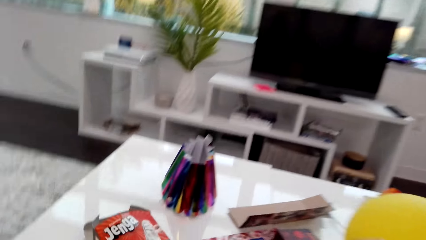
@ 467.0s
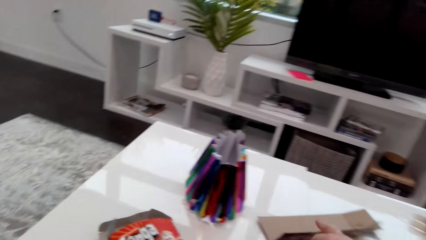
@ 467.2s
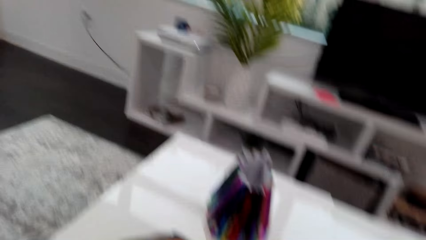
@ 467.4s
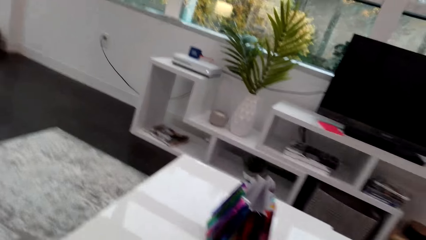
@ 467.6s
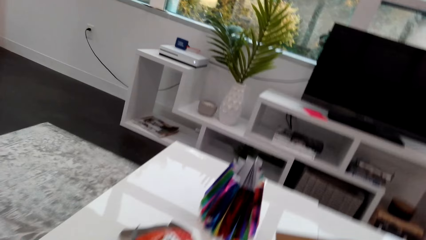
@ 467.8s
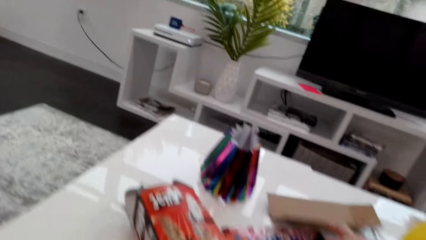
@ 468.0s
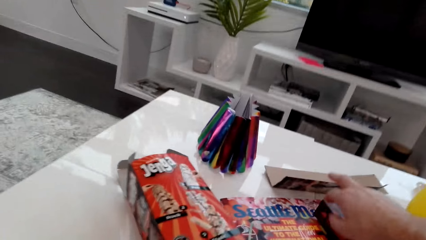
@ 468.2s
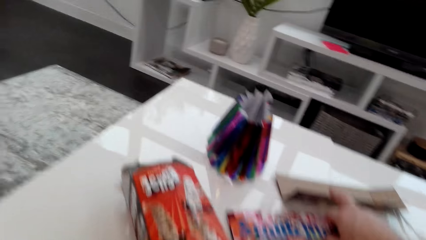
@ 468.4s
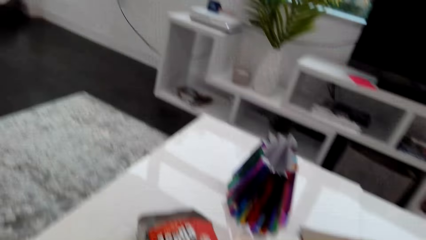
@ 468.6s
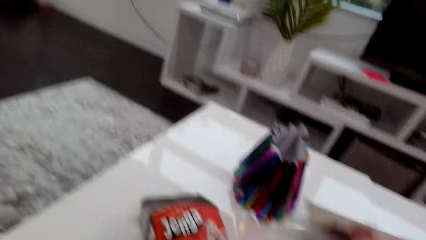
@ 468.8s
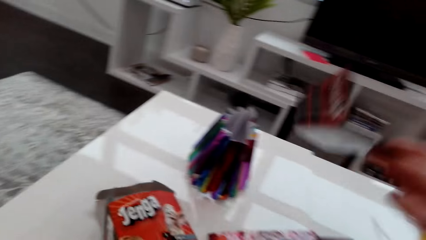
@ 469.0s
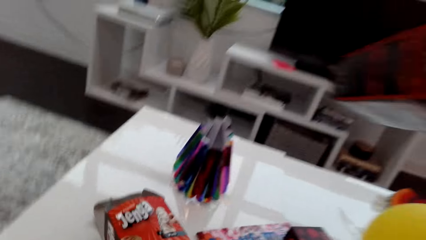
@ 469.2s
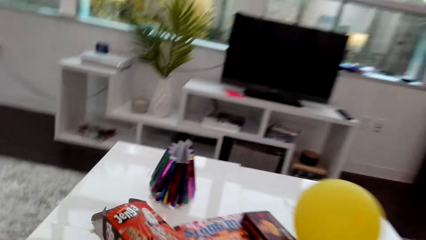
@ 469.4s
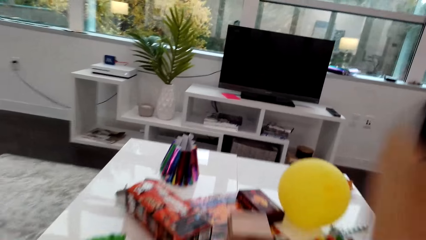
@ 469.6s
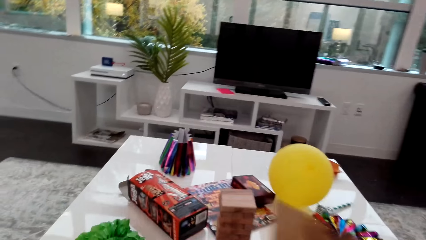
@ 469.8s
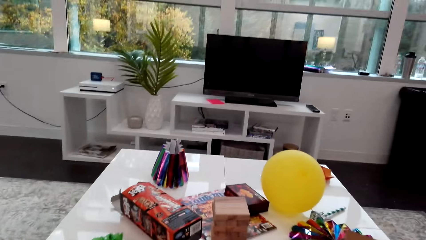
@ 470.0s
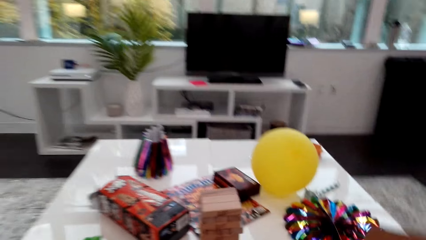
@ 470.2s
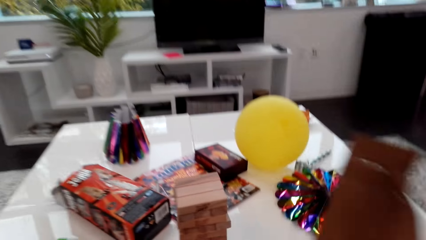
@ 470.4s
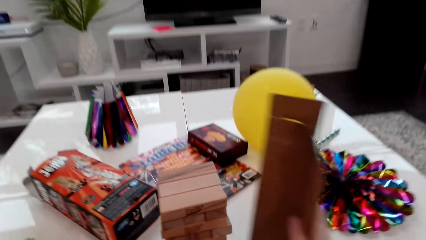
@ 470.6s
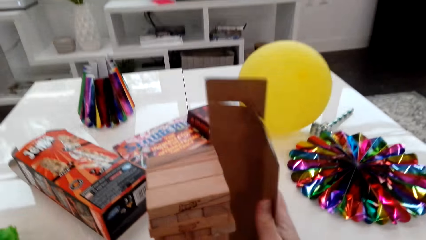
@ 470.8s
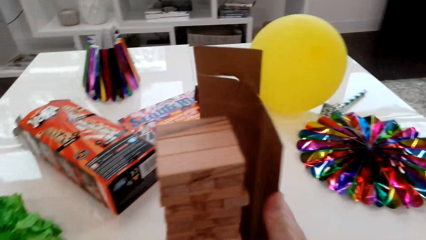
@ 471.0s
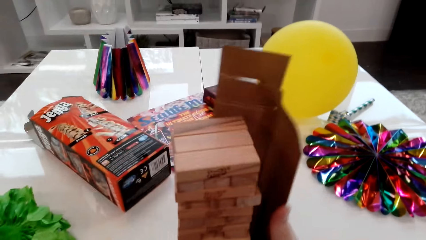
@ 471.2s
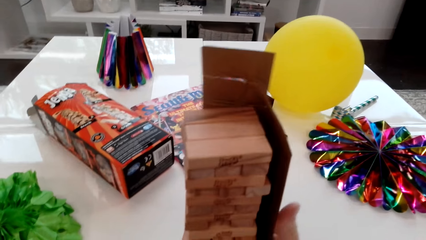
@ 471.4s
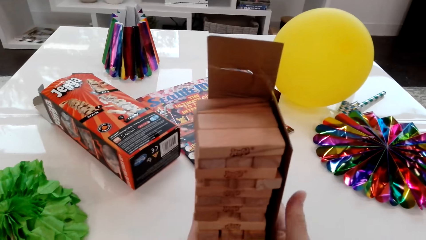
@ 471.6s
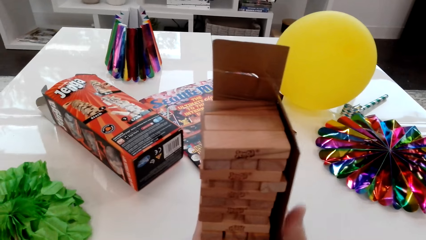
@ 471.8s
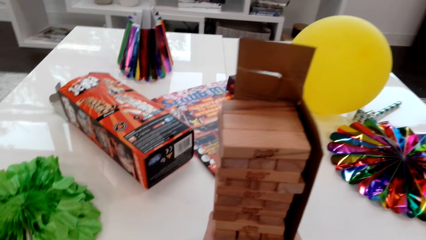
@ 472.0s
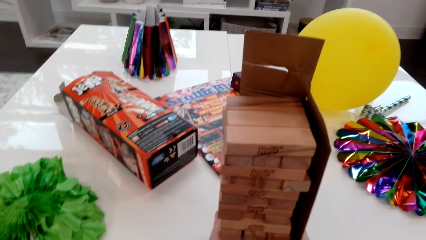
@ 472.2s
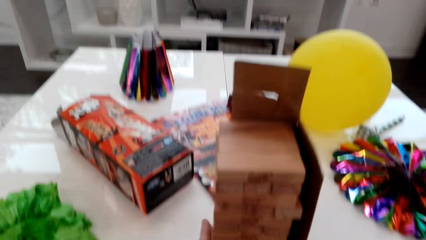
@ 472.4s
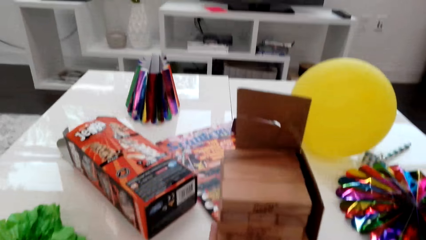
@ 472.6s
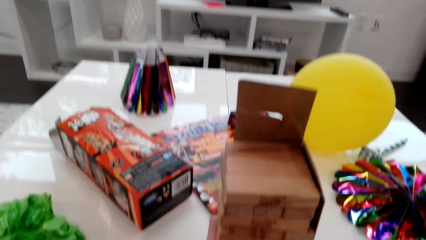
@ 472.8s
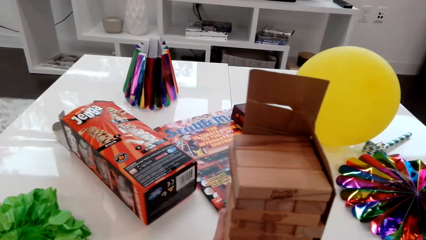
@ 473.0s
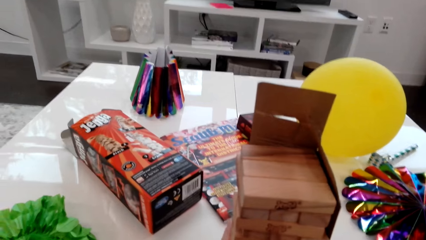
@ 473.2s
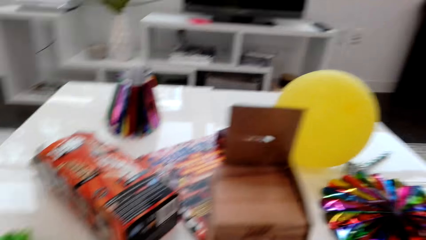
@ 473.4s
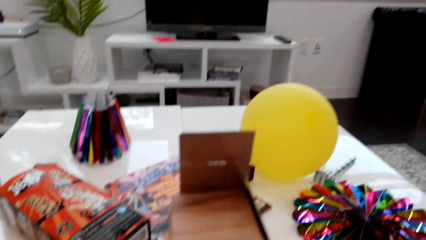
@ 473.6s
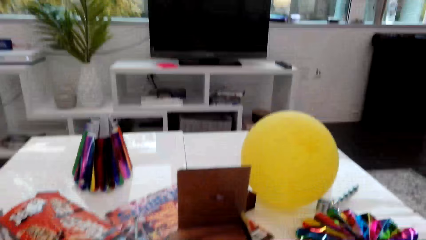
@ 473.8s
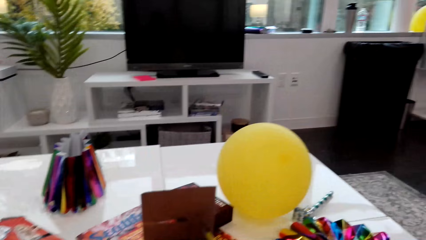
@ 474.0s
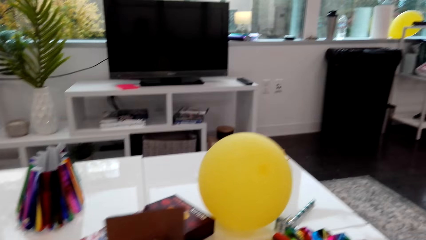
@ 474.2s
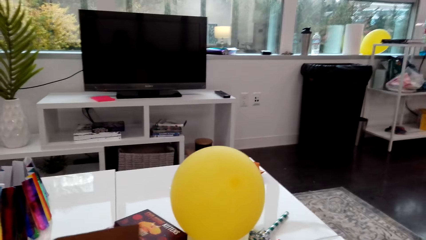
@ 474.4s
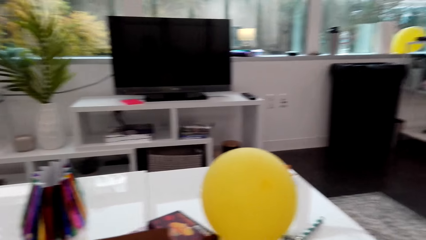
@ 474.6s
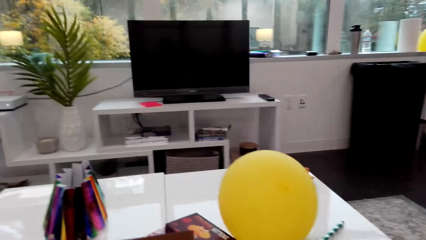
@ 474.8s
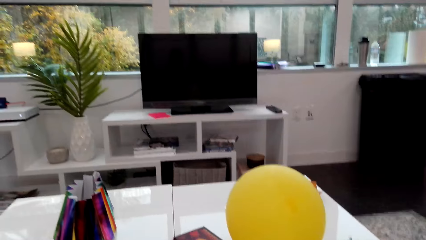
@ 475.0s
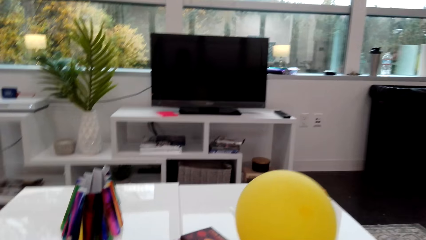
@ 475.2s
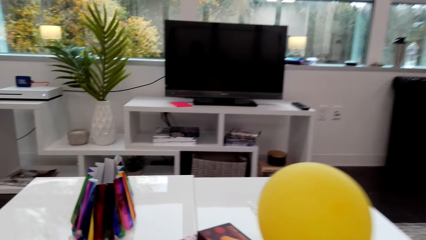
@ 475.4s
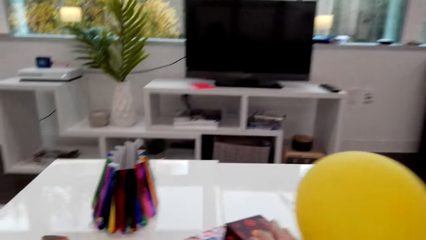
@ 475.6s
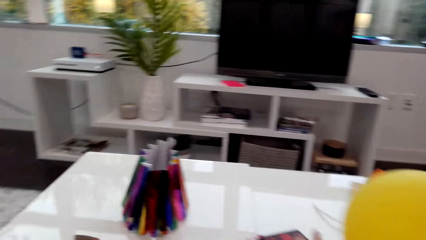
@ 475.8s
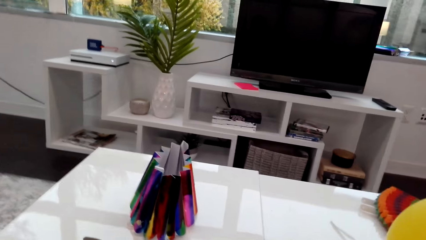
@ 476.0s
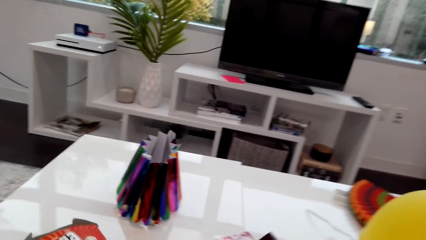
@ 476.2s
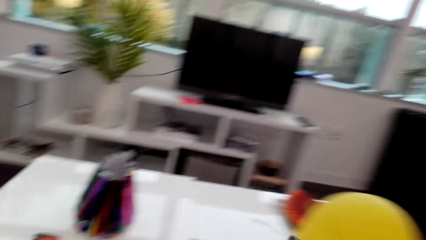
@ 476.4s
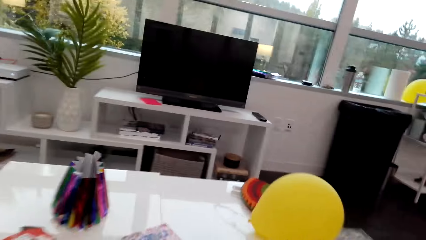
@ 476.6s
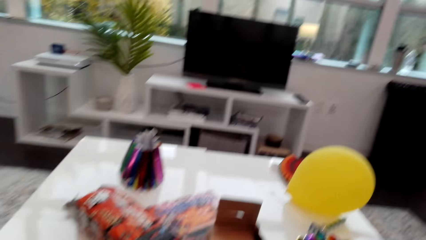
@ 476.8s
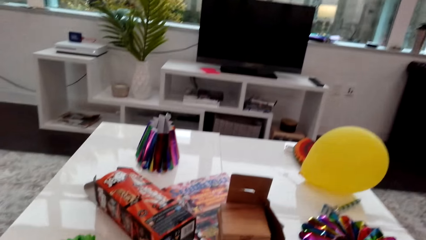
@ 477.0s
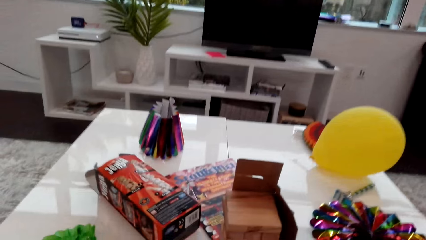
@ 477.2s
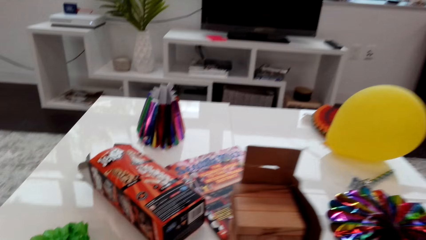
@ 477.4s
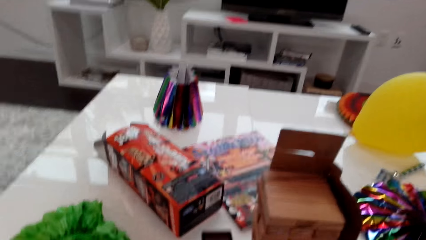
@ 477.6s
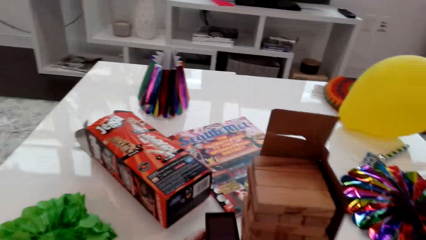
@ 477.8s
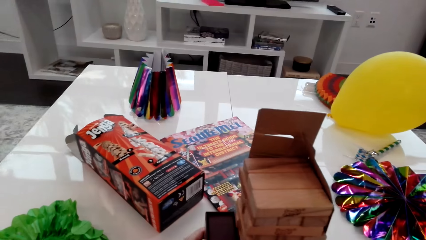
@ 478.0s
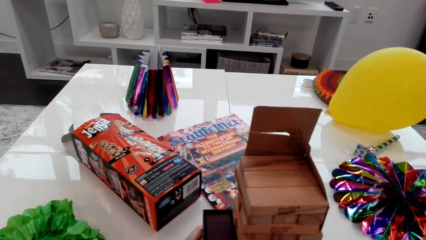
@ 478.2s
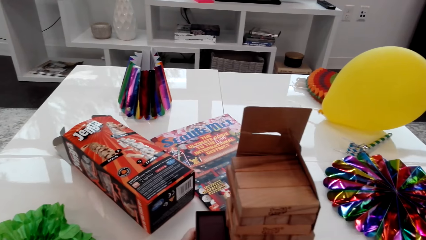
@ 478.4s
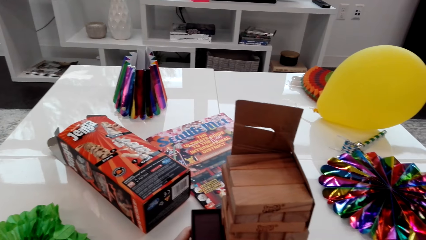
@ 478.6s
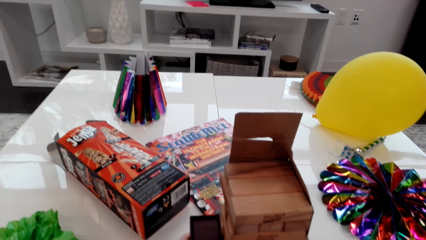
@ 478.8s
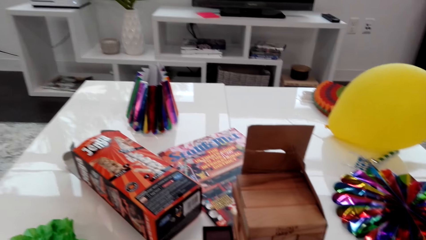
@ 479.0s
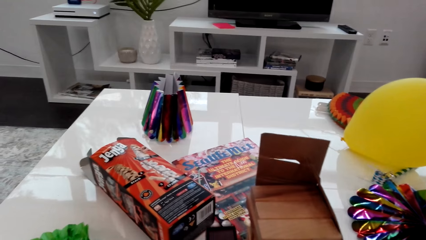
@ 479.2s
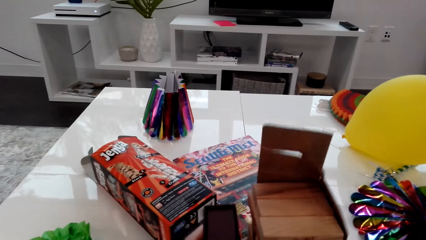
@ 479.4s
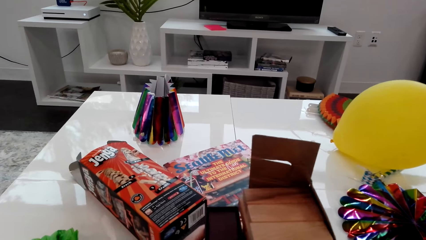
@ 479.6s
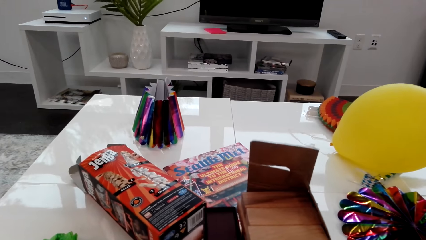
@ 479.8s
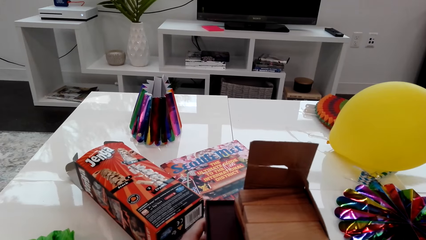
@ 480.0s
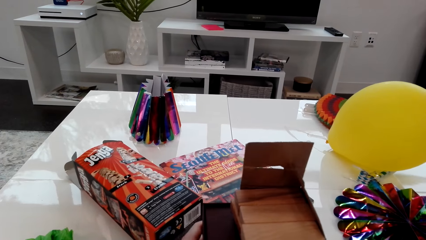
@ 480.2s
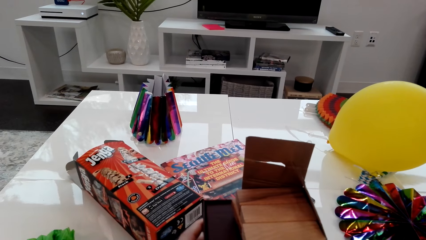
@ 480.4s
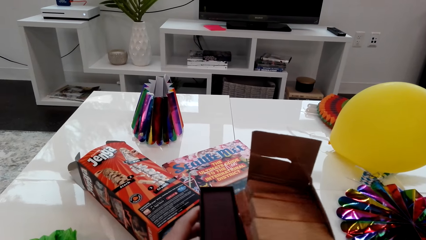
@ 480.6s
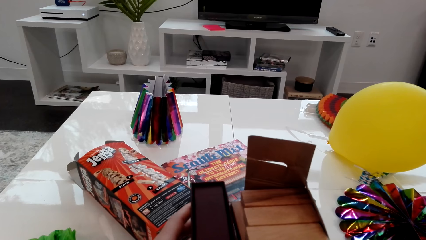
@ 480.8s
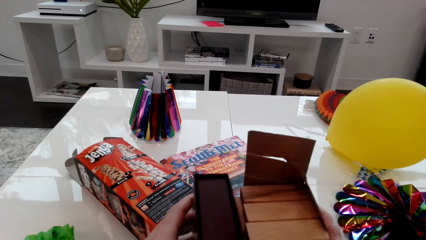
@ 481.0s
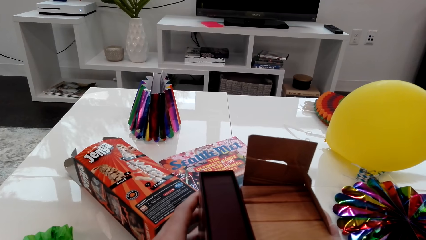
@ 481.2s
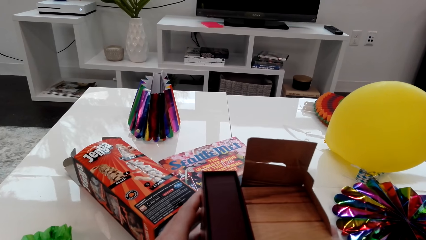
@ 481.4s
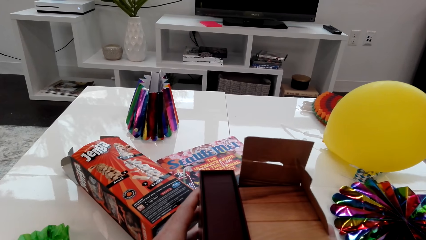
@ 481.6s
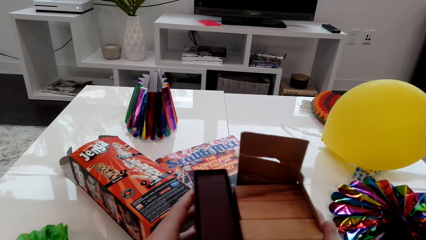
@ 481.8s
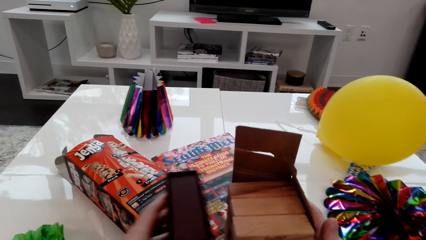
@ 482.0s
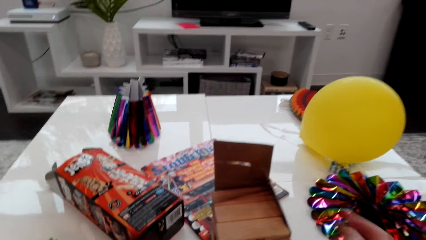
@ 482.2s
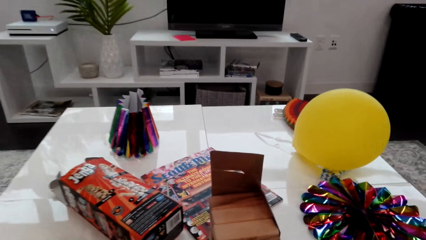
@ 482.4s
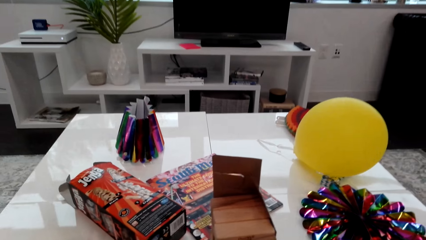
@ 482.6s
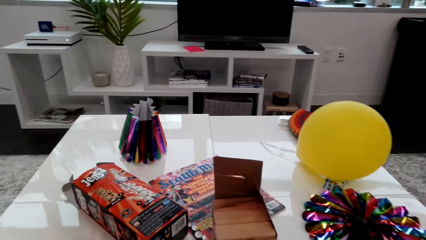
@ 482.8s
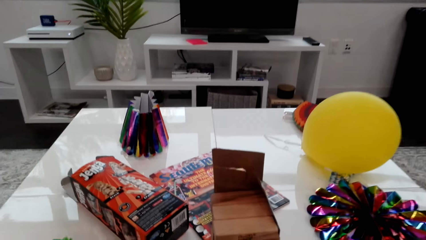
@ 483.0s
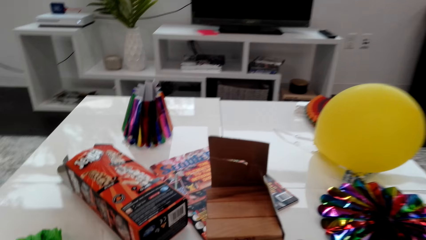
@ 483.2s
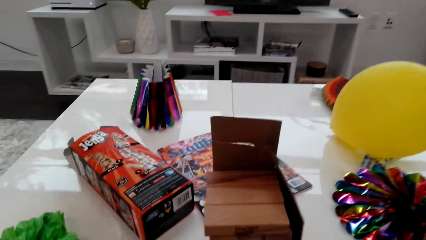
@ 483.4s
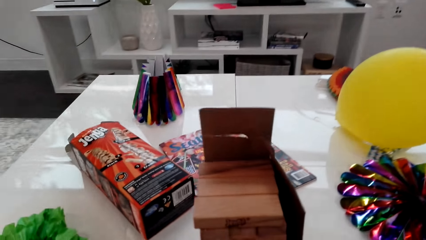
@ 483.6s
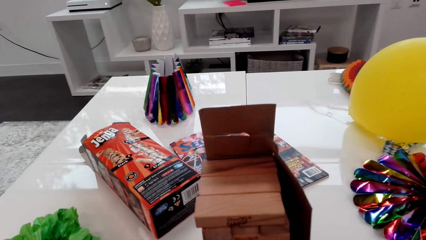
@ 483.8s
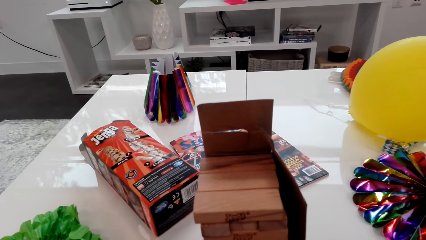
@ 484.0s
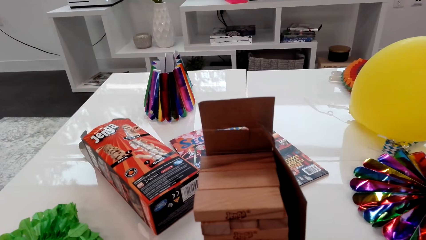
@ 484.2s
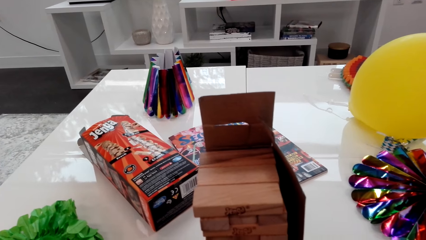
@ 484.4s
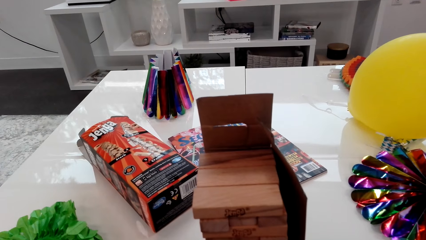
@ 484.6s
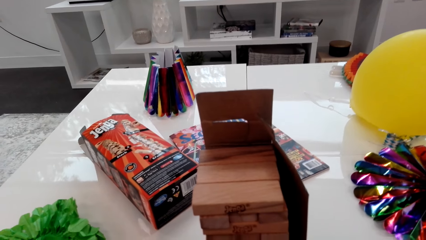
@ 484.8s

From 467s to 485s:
The camera wearer picks up a carton from the table. They place the carton by the stack of cubes. They hold the stack together with both hands.
